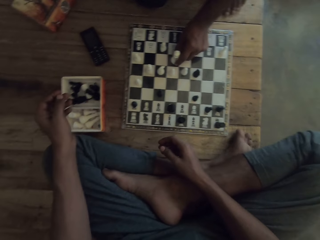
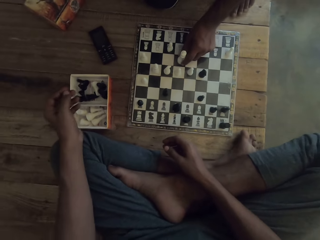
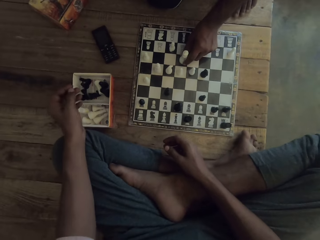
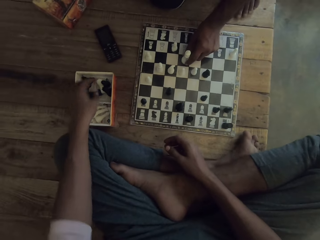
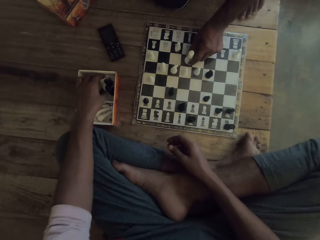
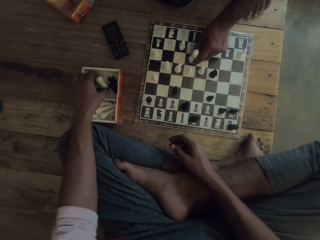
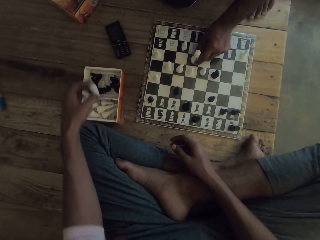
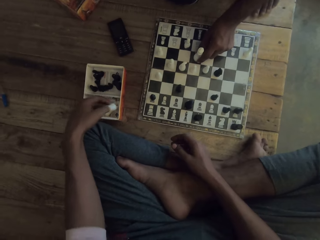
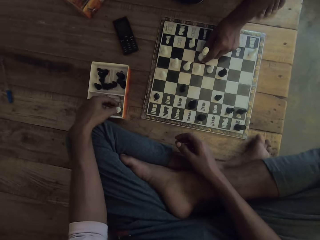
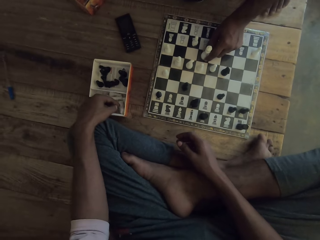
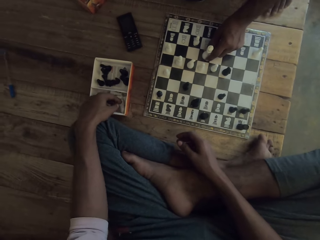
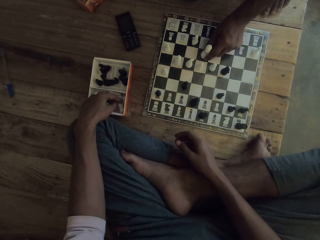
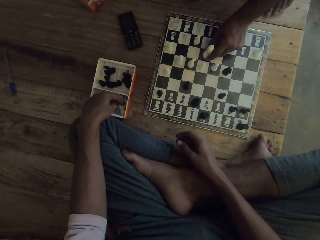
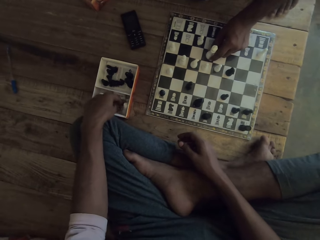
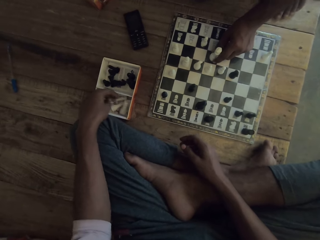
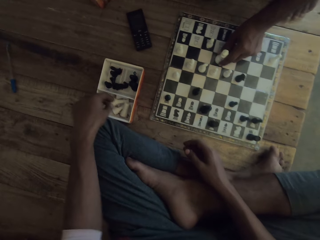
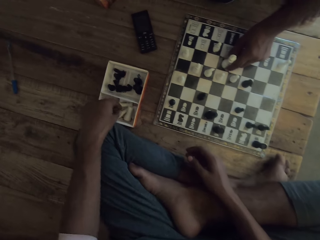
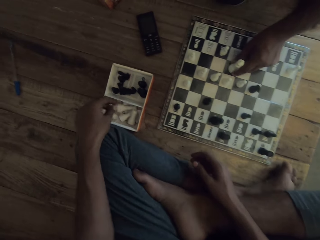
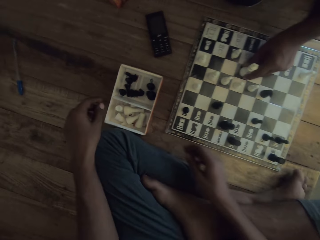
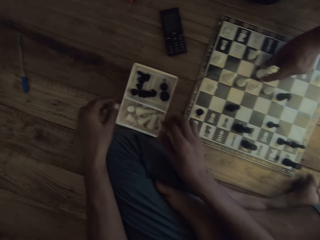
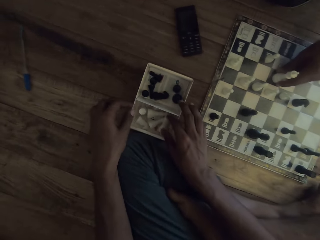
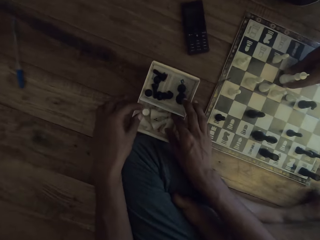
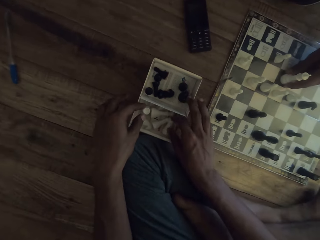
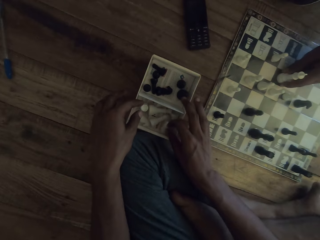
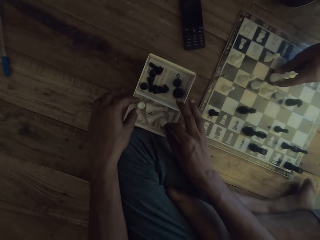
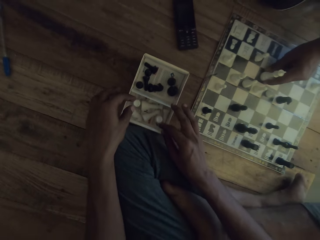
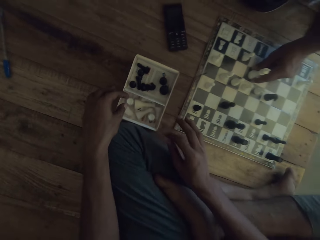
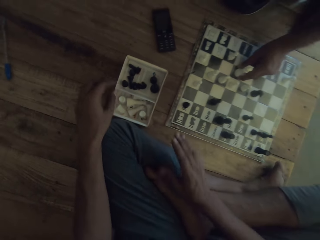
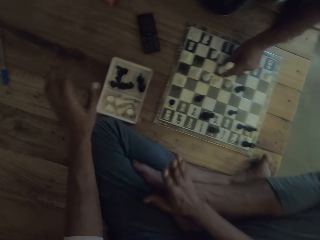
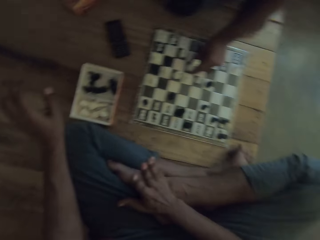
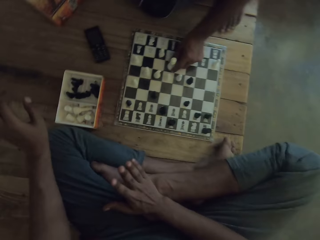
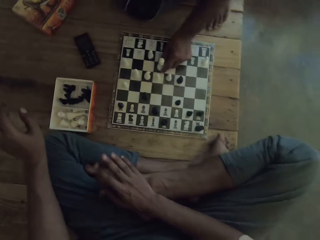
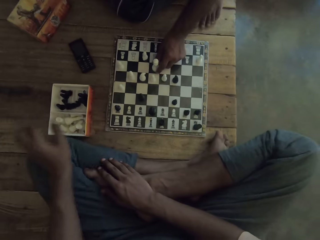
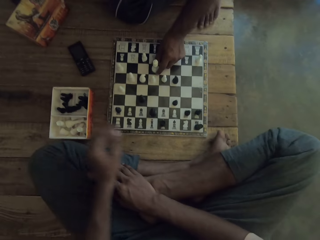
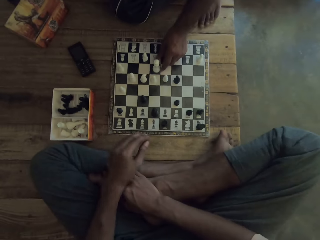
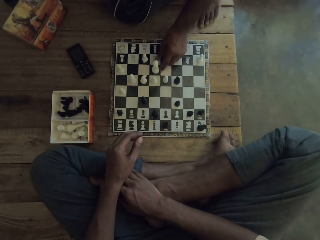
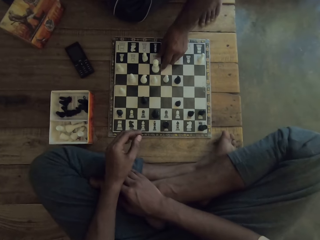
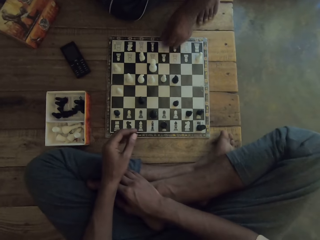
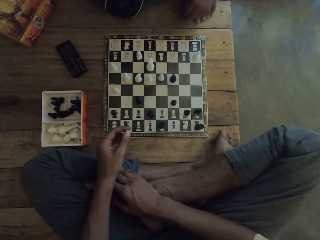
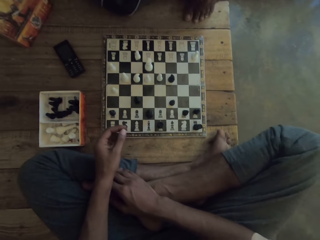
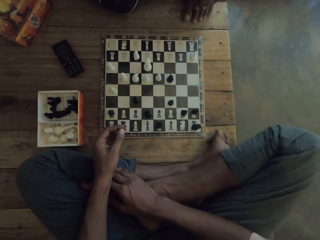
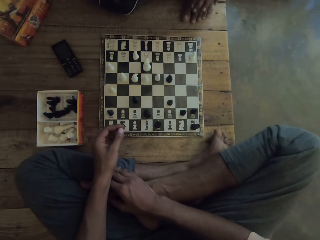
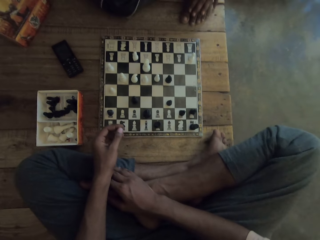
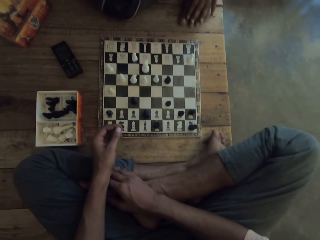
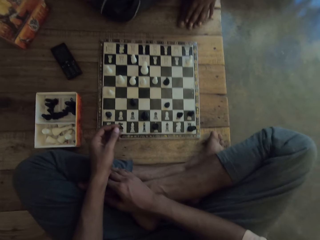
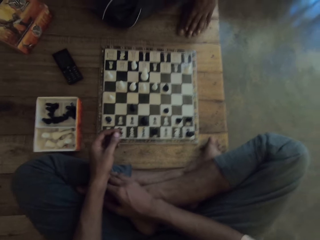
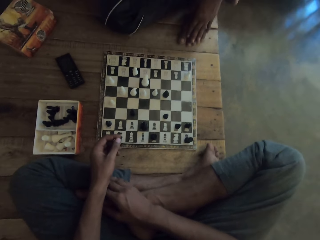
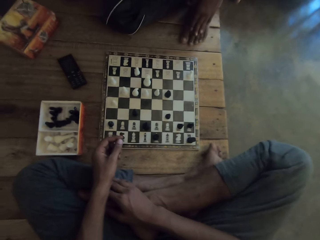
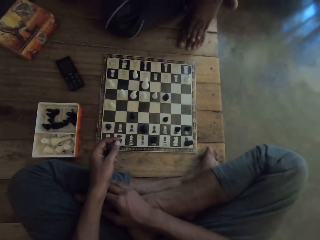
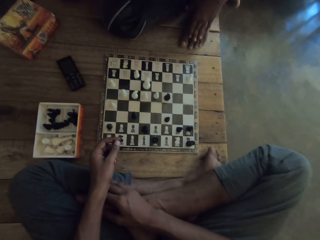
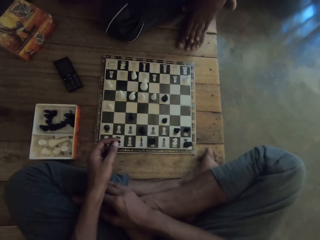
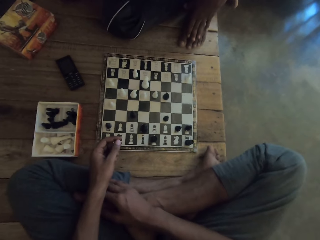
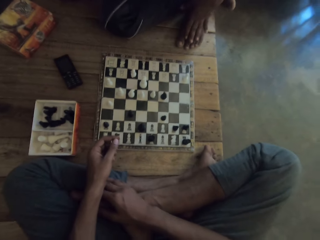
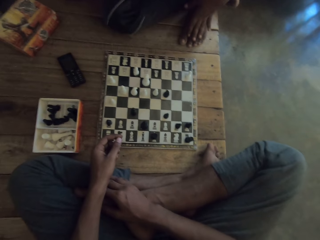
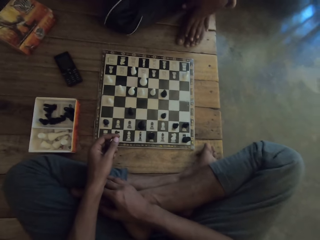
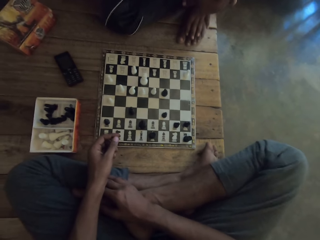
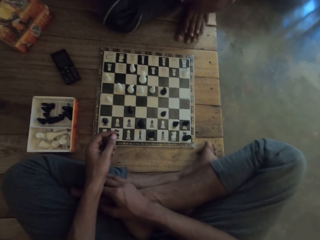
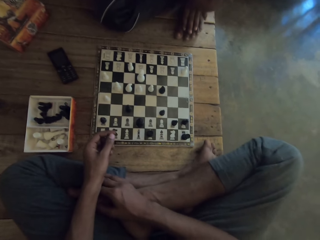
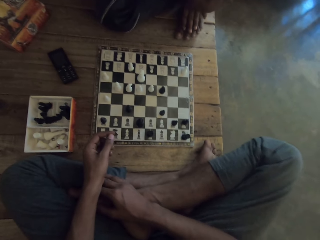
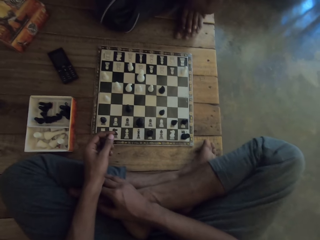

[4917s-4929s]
The camera wearer picks the rook from the box and drops the rook in the box. They touch chess pieces. They hold a leg. They shake the body. A man removes a hand from the king. The man holds the leg.

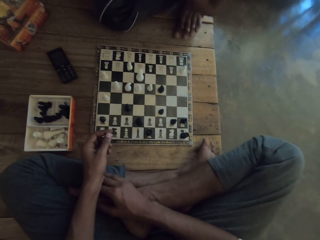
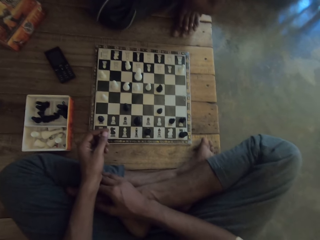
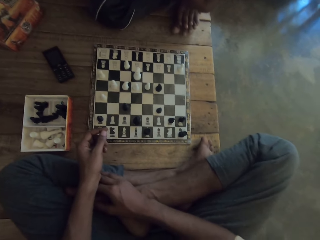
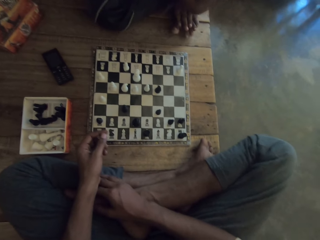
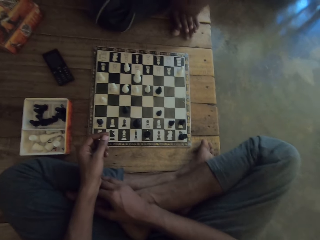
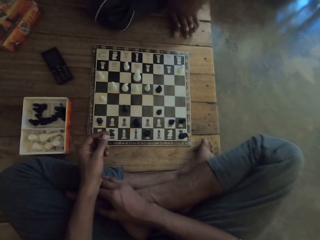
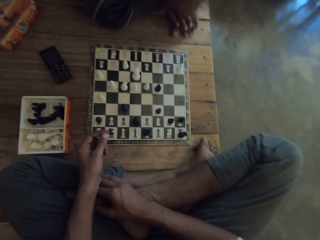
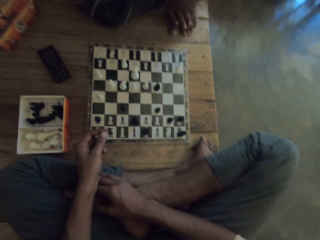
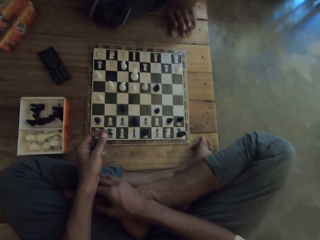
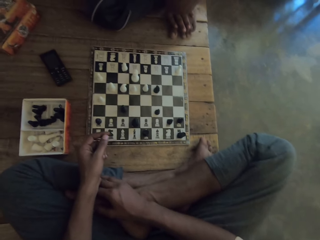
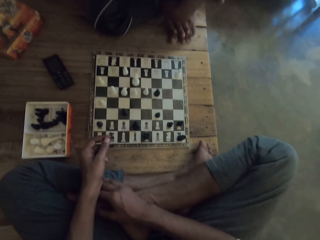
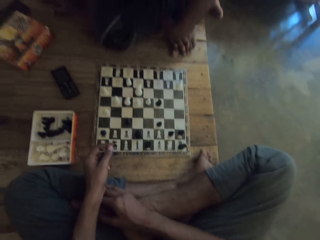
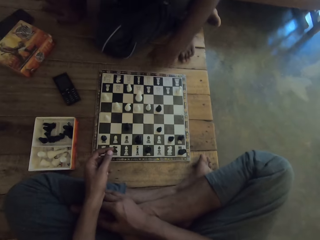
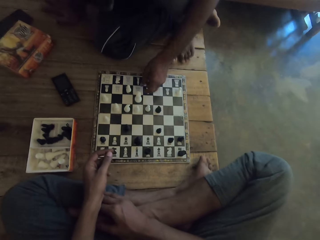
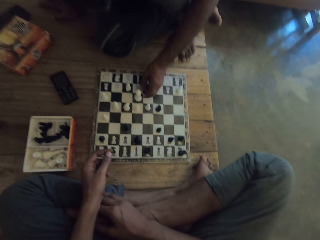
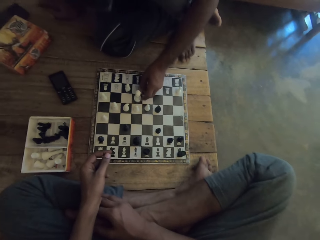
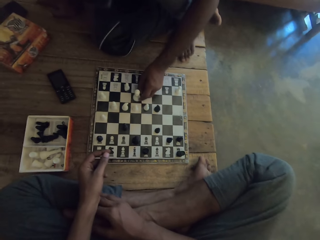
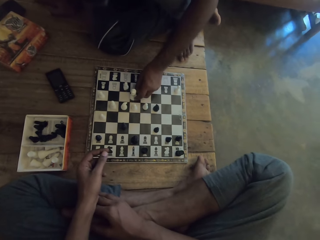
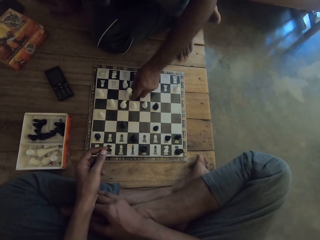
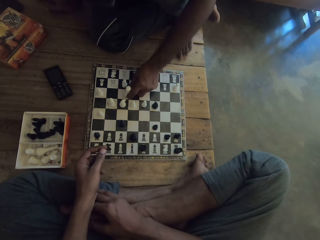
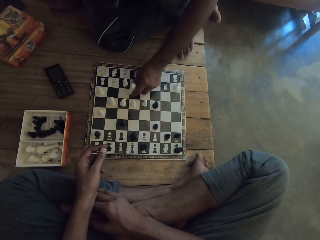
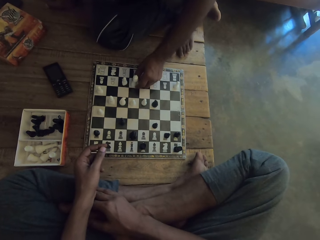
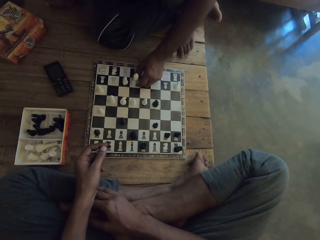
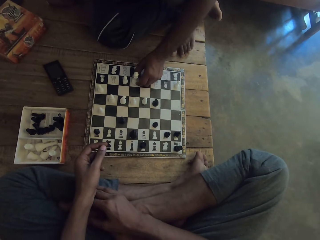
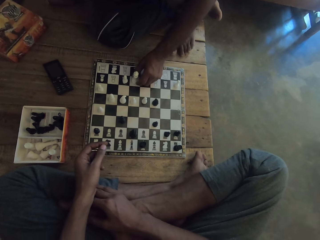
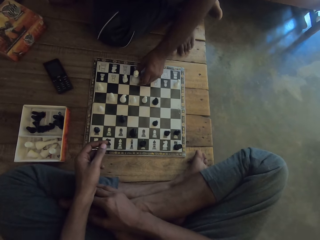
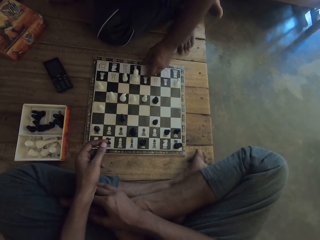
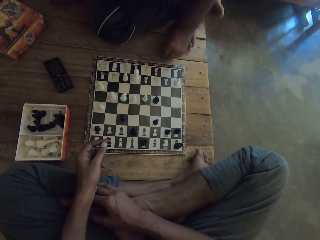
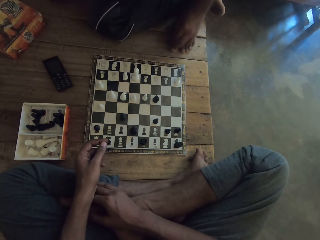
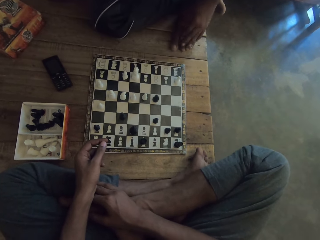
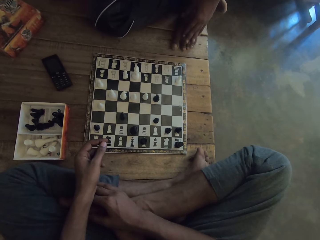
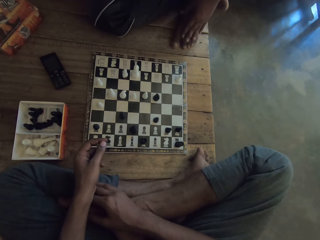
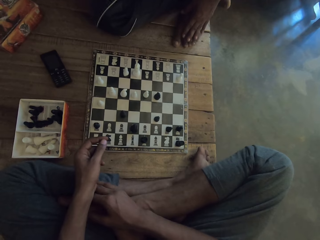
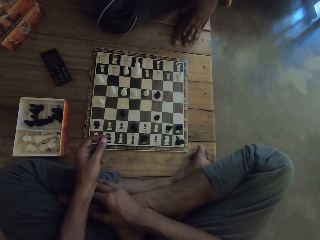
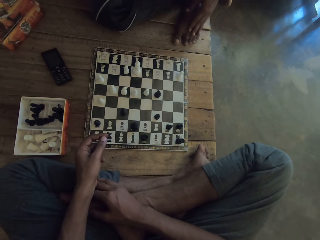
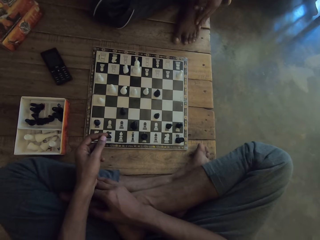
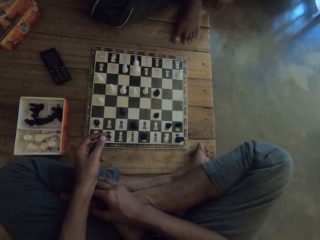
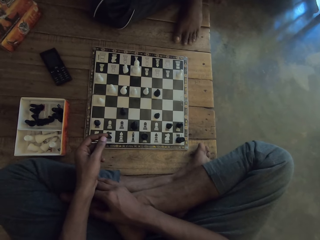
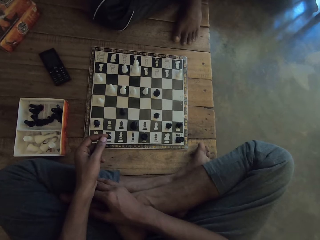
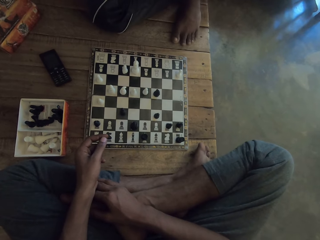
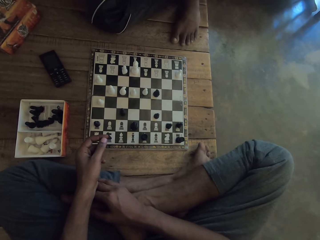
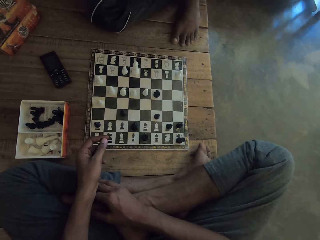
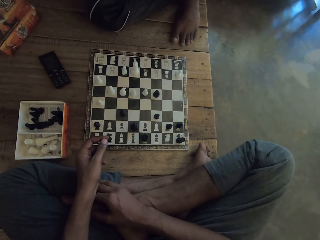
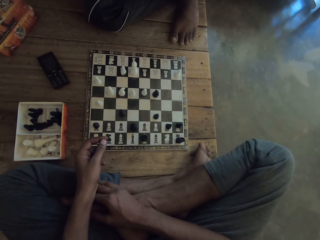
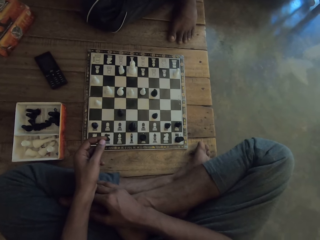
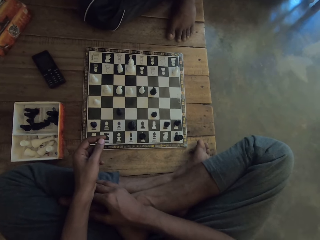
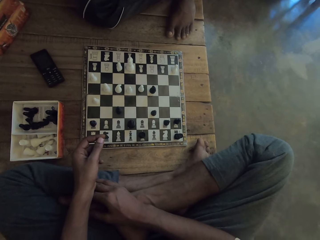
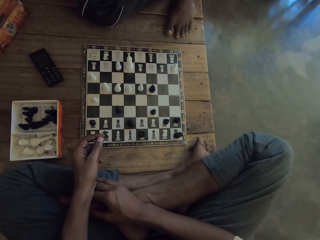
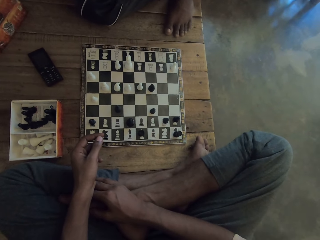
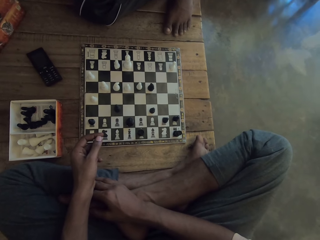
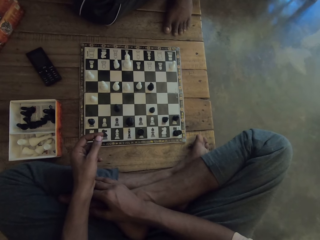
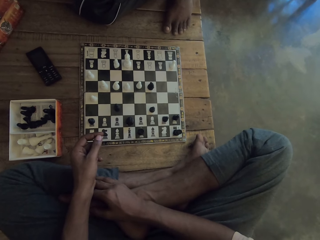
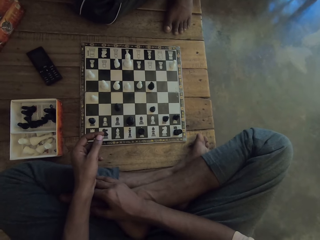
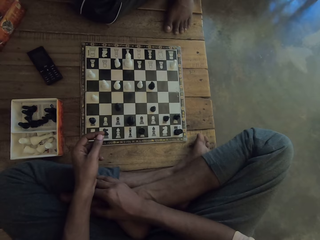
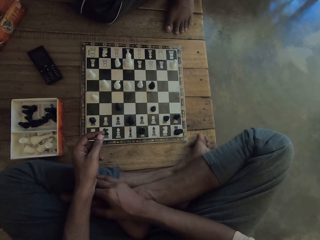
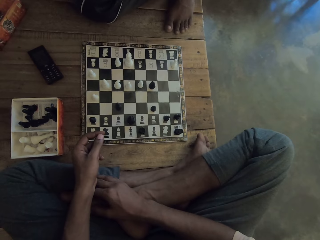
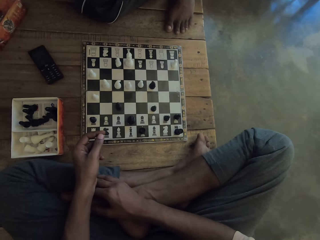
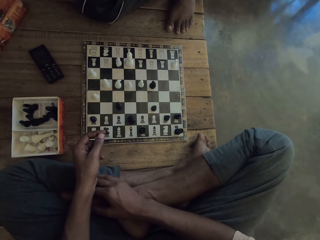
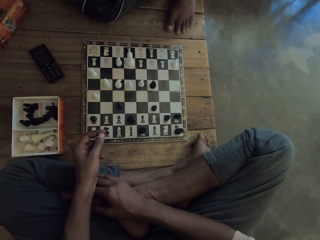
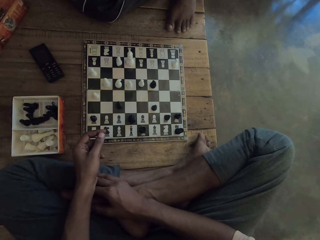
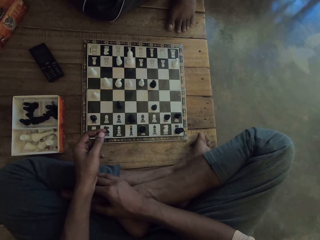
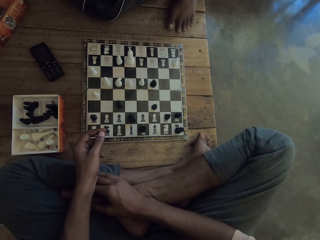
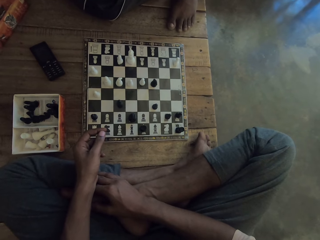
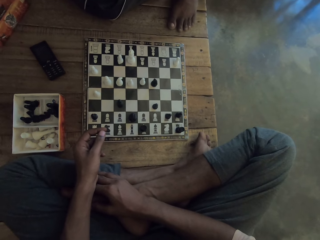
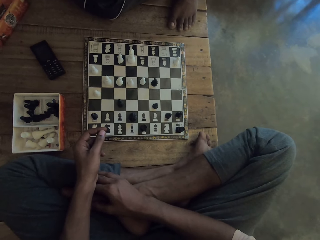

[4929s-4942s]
A man moves the king. The man moves the queen on the chess board. The man holds the leg.
